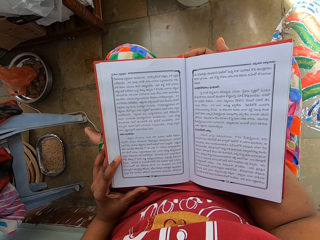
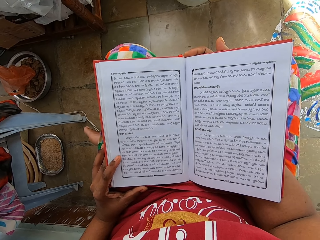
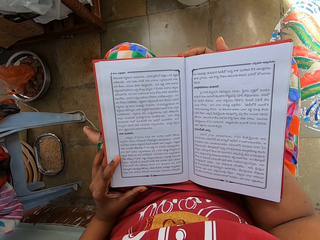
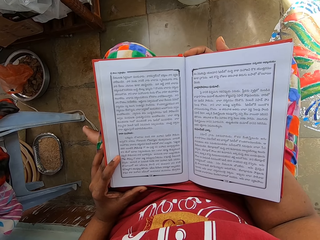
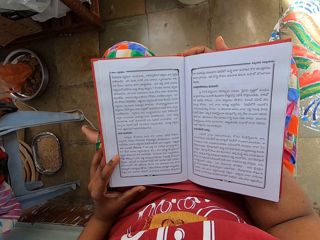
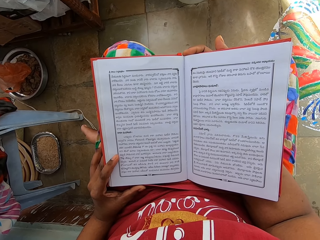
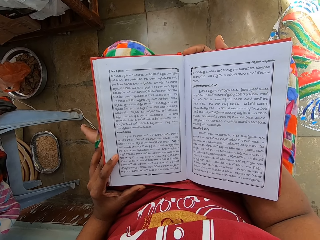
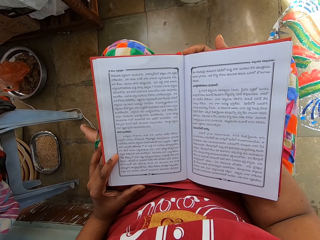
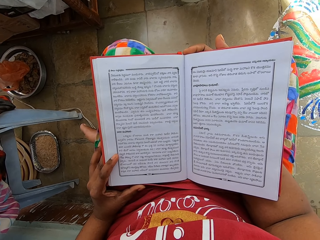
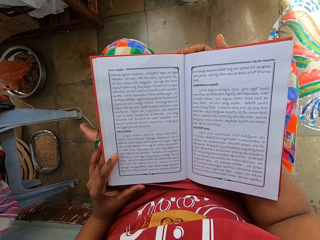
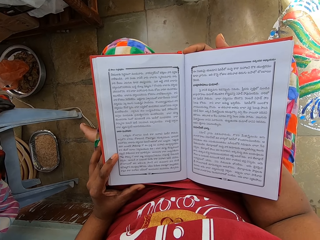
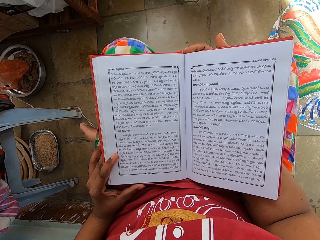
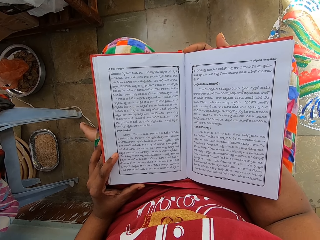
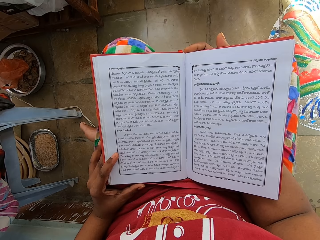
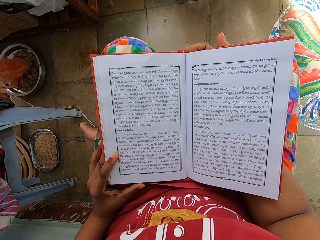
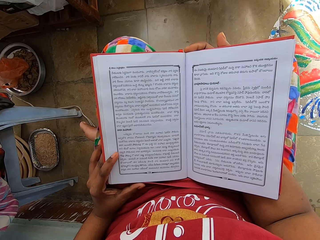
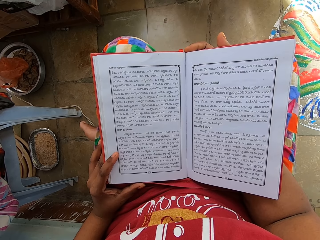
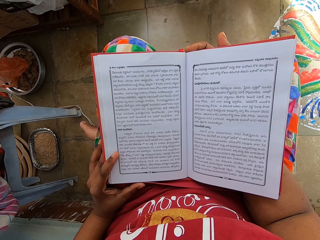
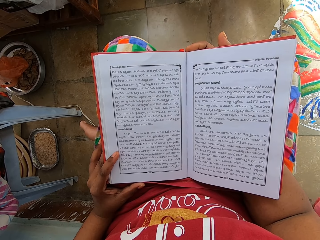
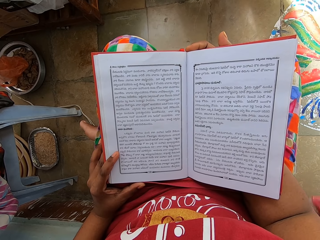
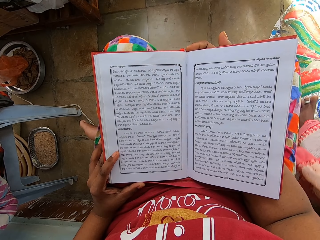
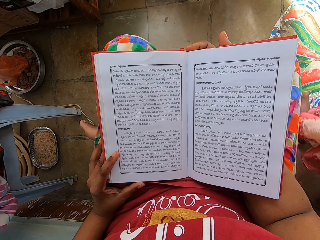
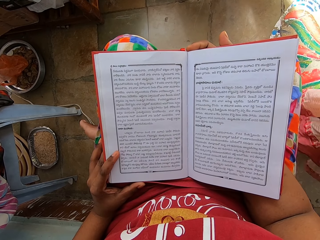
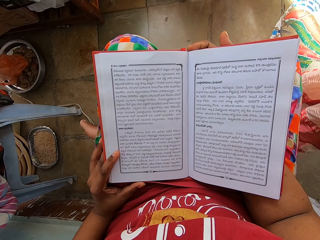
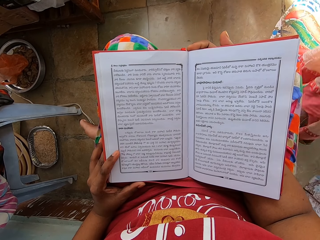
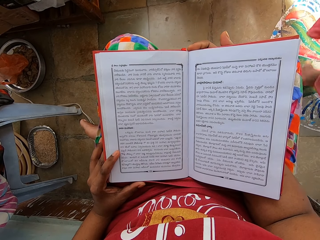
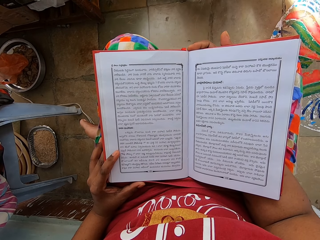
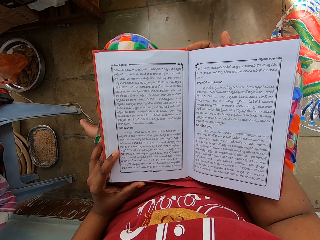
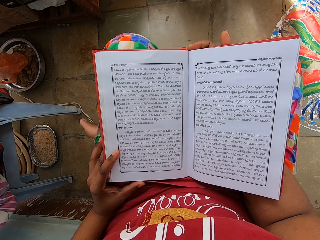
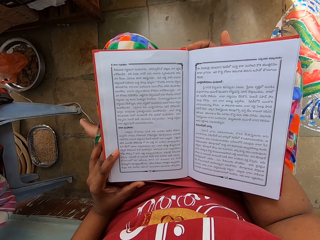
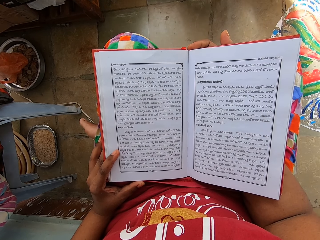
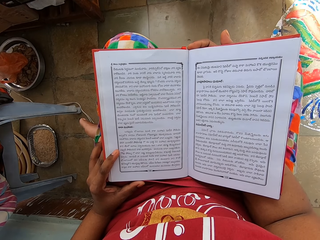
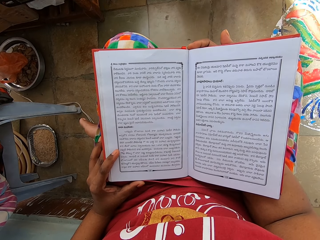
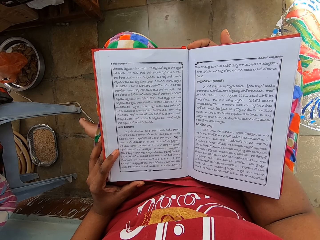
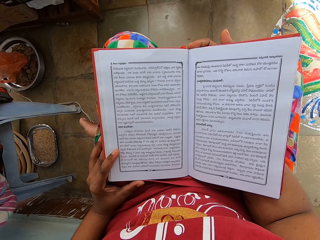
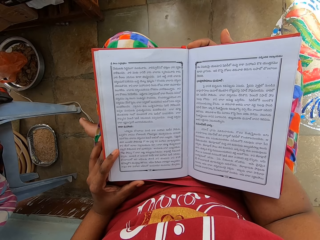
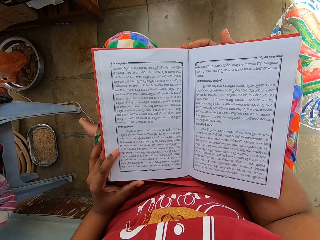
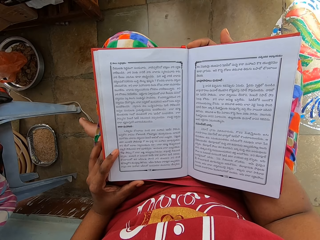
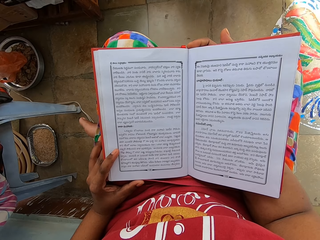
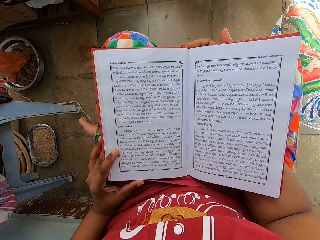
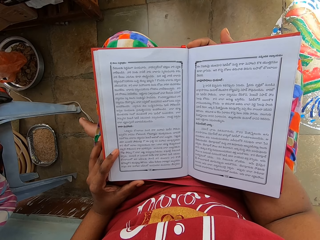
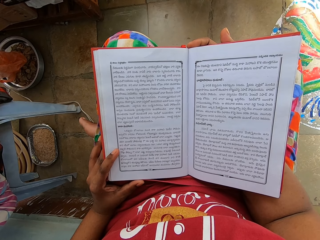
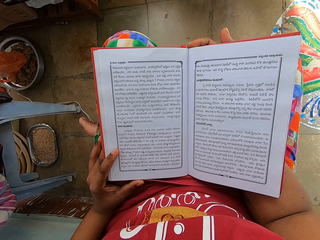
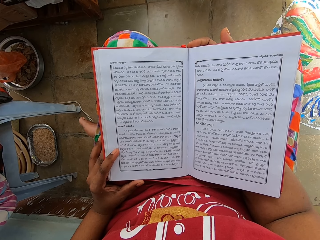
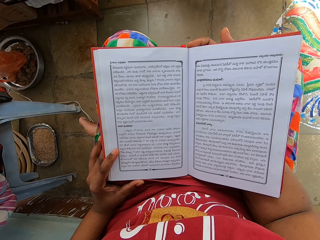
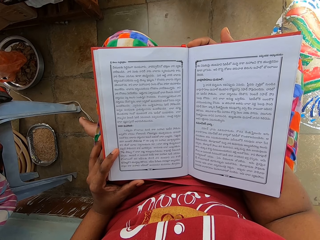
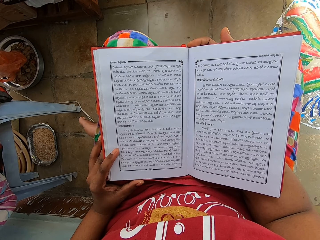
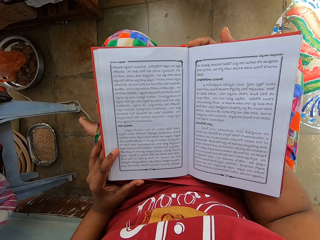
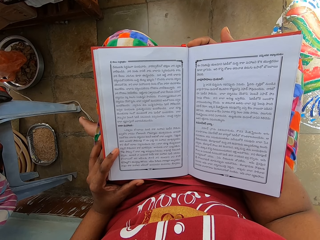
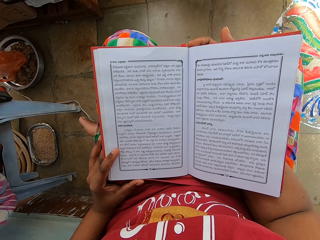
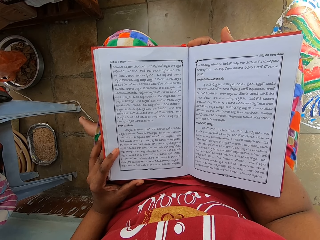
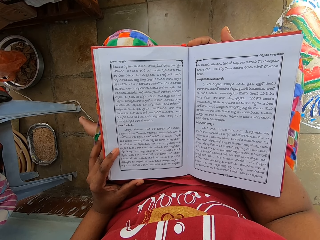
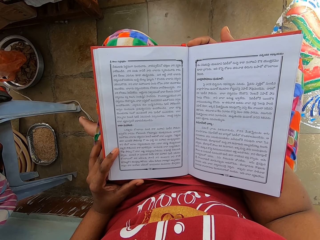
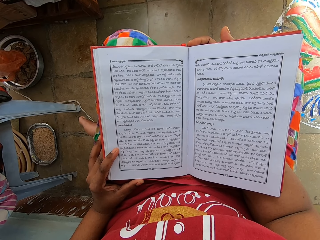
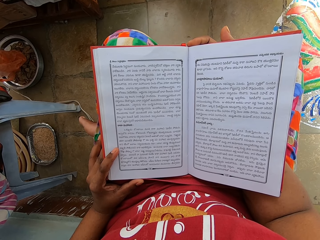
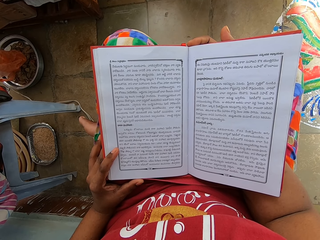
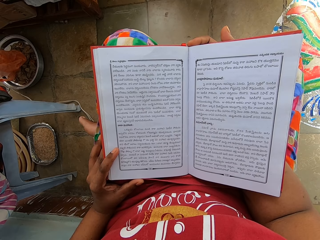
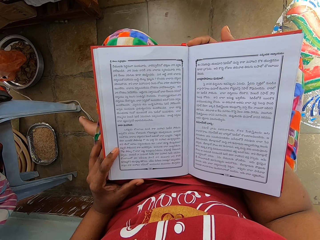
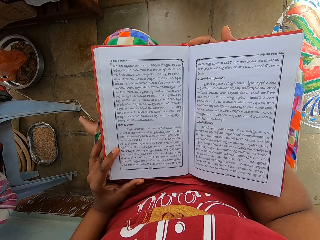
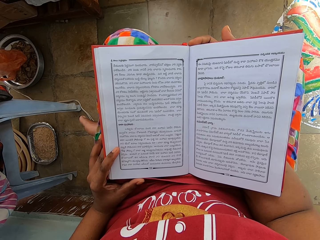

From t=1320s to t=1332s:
The camera wearer reads a book.

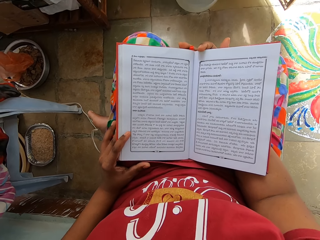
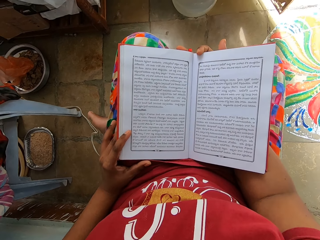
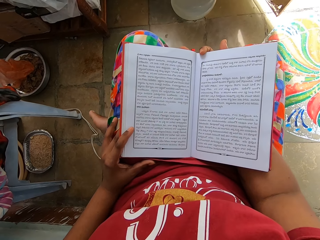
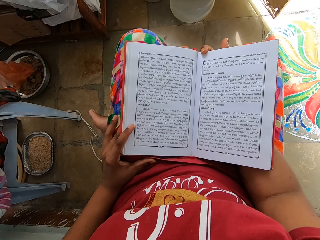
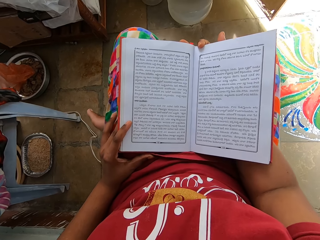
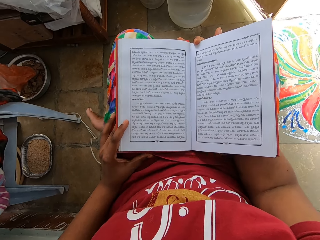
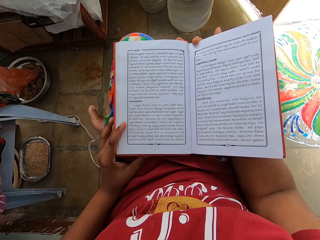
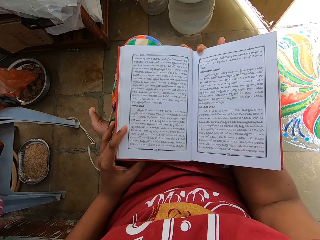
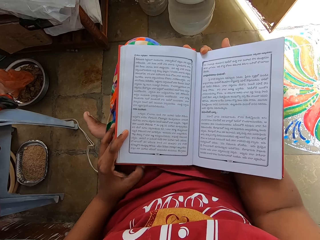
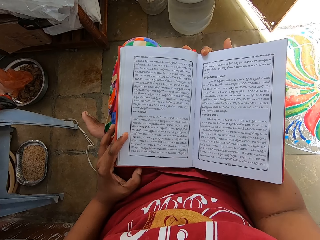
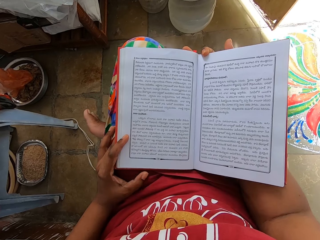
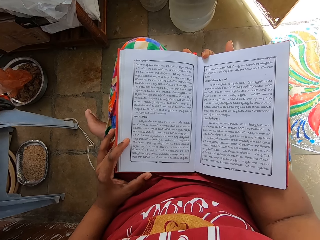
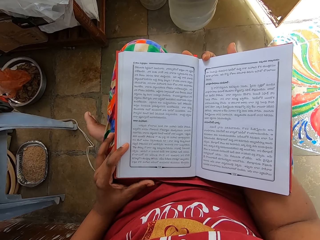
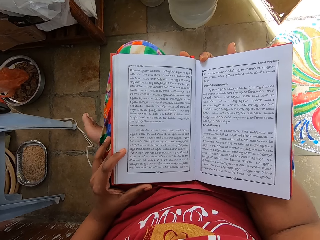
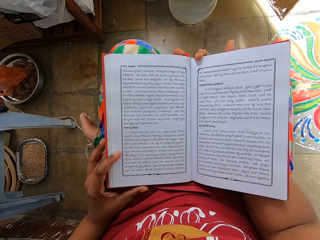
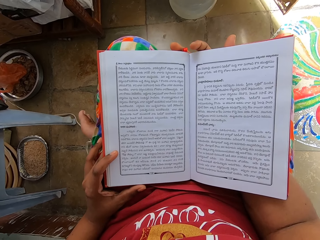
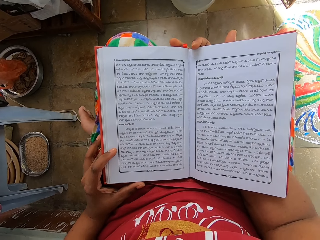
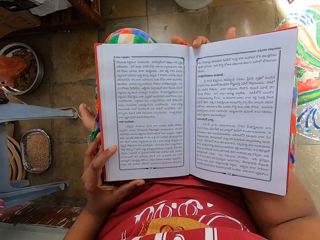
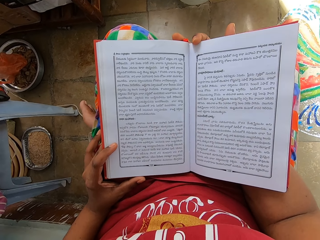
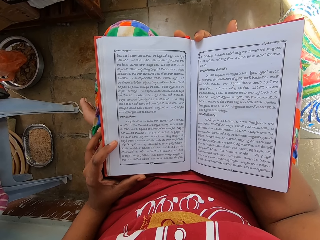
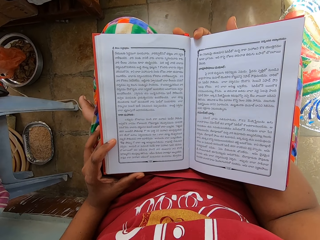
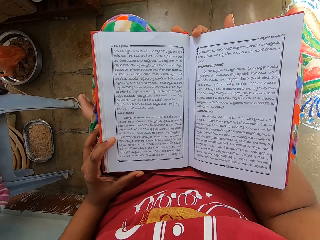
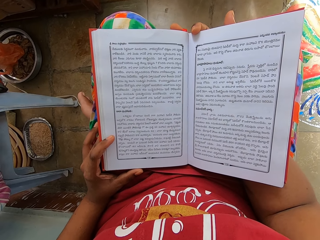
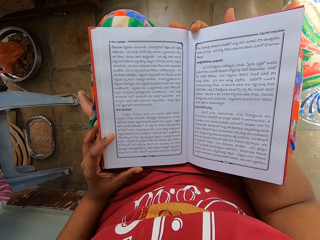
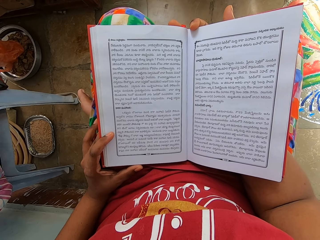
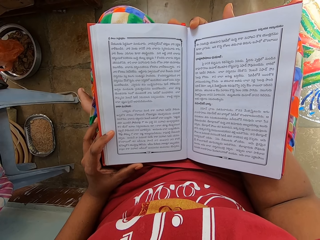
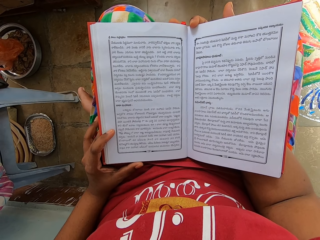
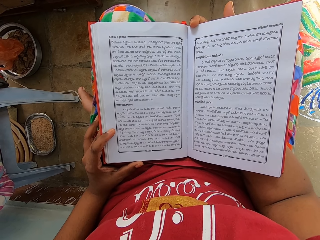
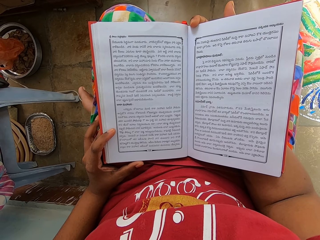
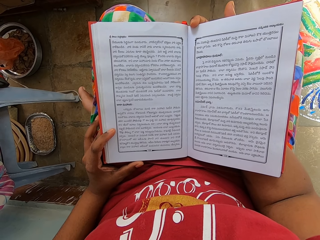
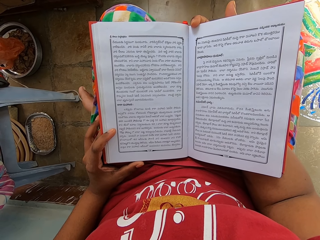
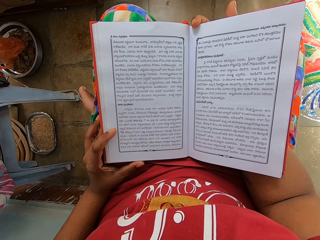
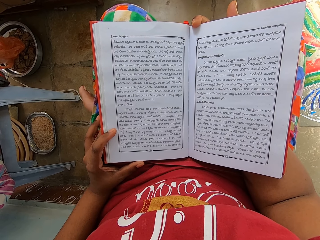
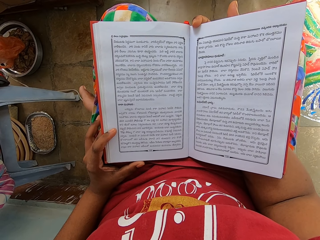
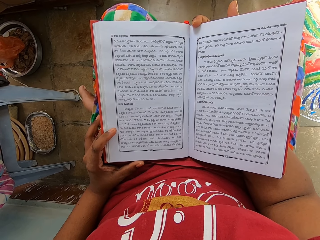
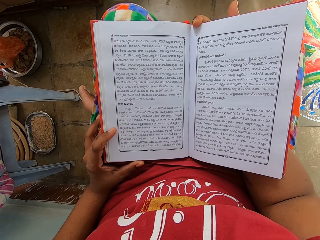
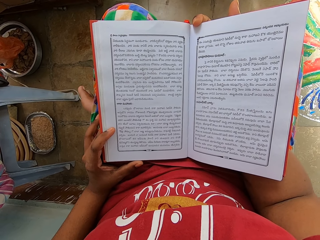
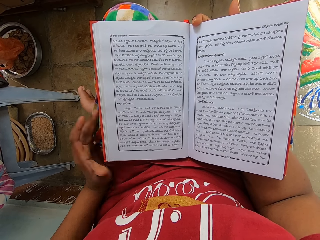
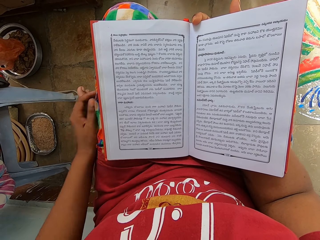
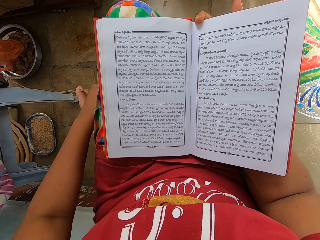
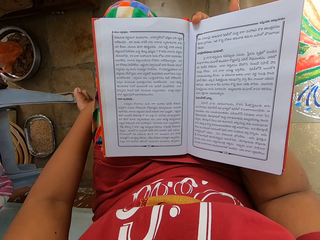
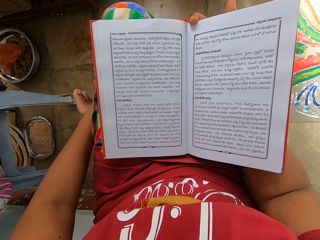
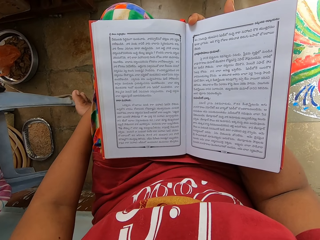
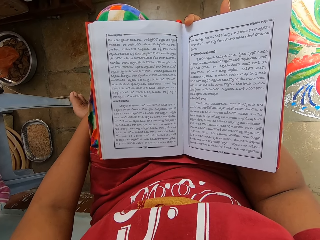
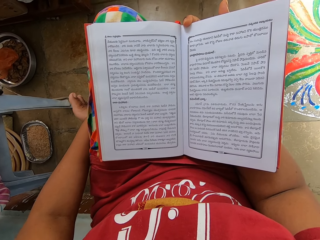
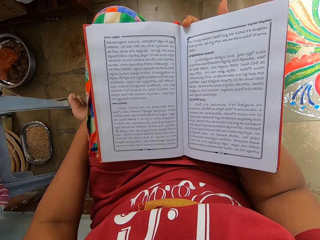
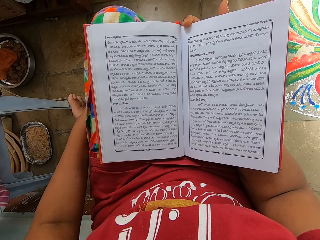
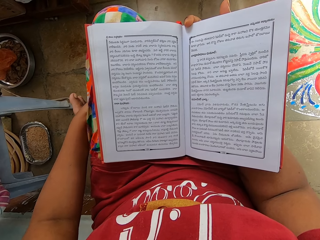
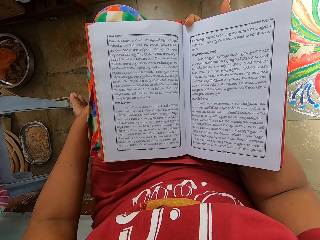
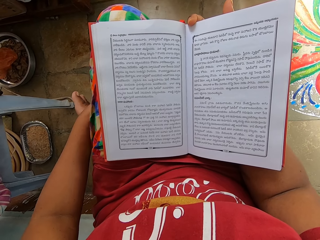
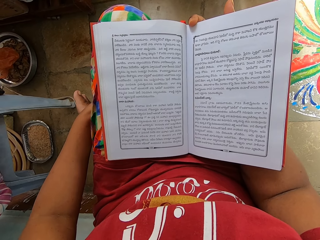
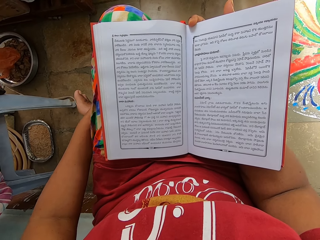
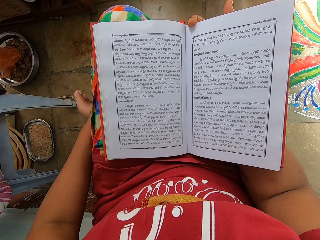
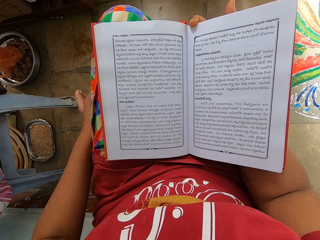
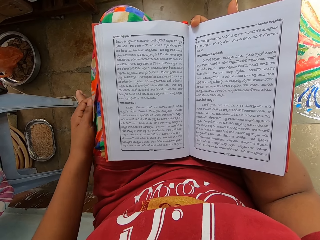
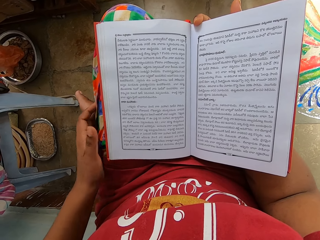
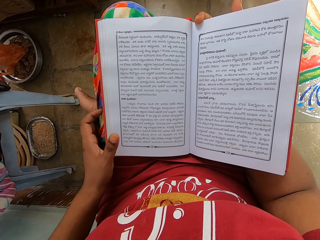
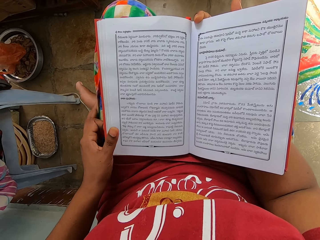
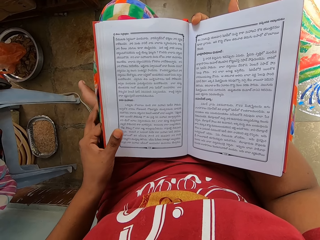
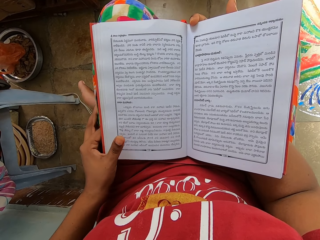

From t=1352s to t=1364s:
The camera wearer moves a leg. He moves a finger. He reads a book. He moves a hand. He touches his leg. He touches the book.
